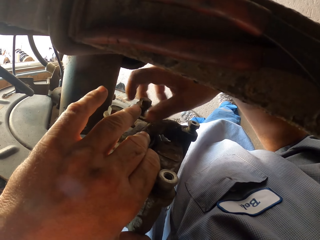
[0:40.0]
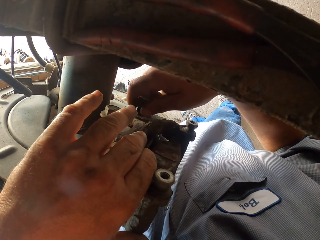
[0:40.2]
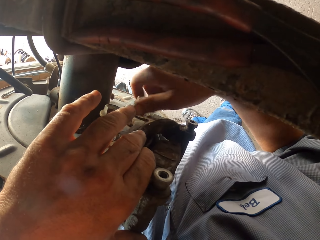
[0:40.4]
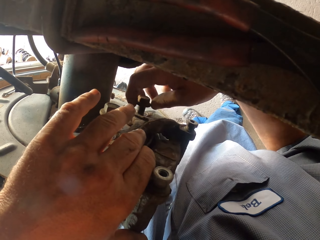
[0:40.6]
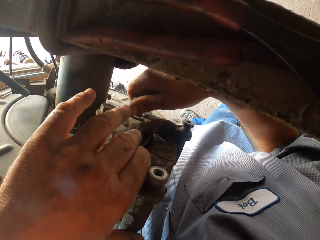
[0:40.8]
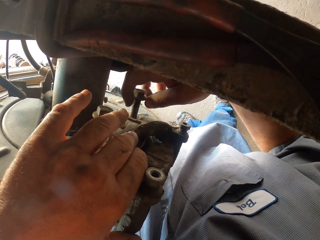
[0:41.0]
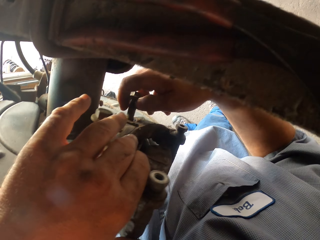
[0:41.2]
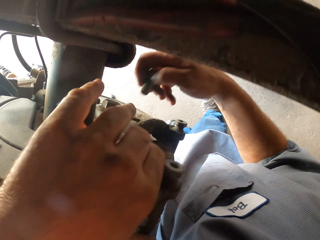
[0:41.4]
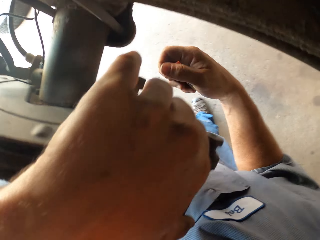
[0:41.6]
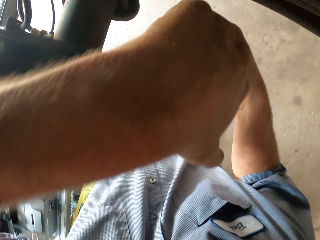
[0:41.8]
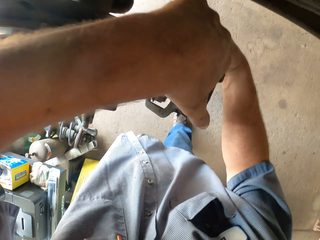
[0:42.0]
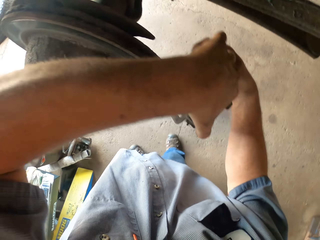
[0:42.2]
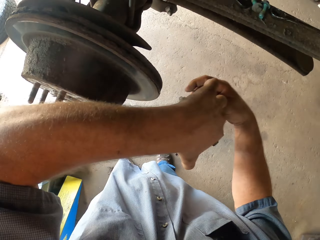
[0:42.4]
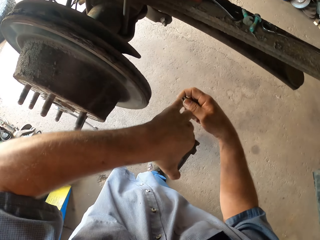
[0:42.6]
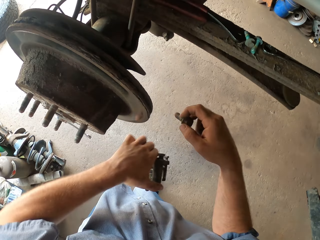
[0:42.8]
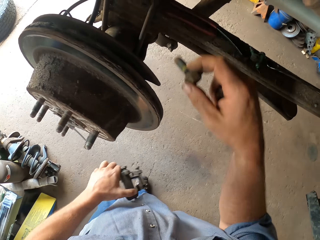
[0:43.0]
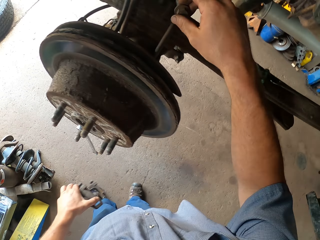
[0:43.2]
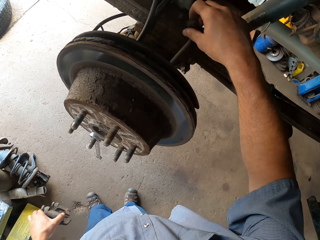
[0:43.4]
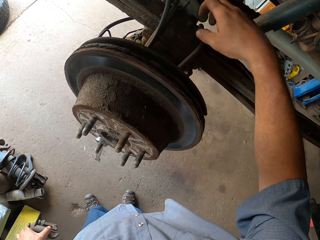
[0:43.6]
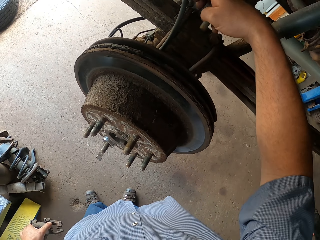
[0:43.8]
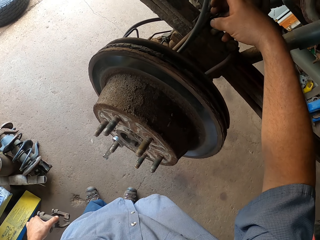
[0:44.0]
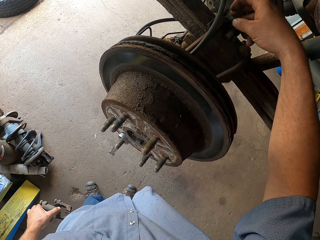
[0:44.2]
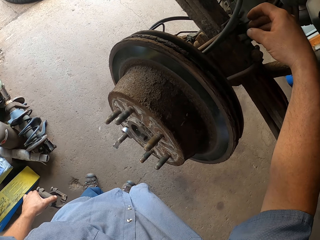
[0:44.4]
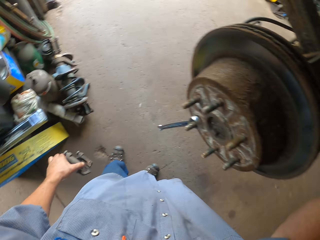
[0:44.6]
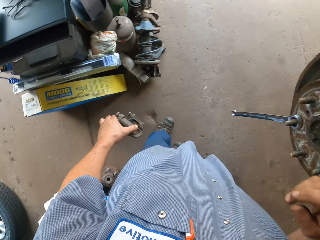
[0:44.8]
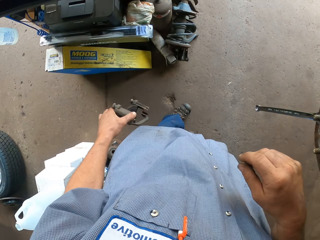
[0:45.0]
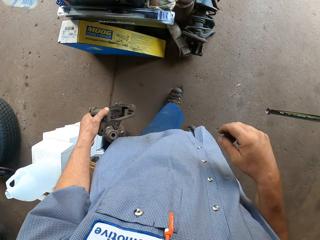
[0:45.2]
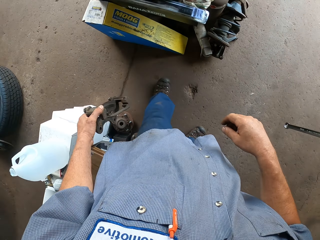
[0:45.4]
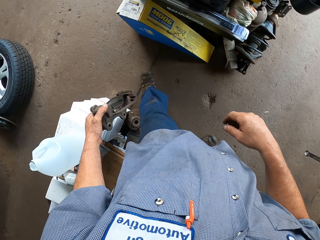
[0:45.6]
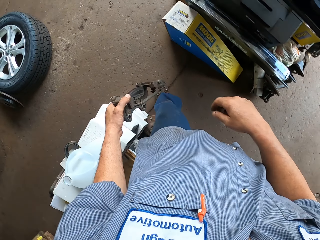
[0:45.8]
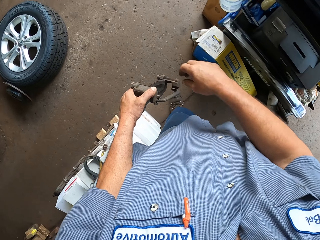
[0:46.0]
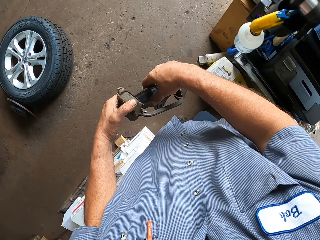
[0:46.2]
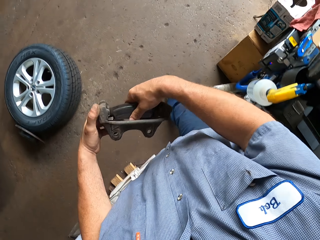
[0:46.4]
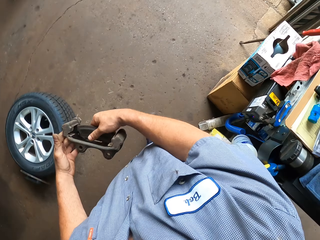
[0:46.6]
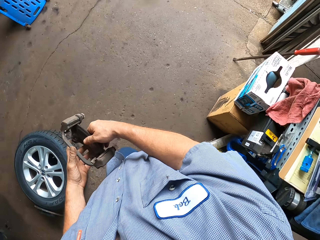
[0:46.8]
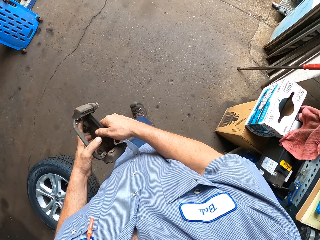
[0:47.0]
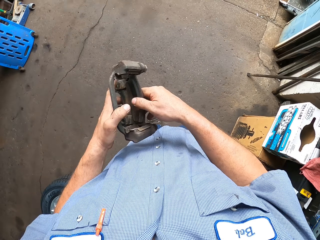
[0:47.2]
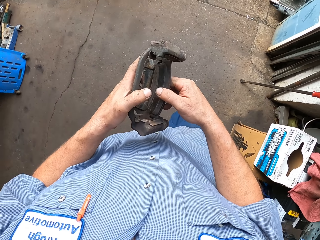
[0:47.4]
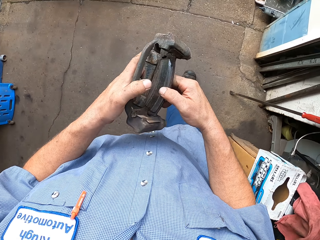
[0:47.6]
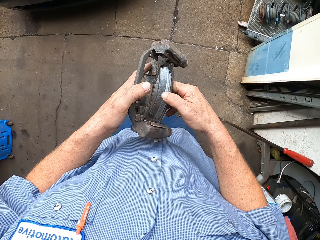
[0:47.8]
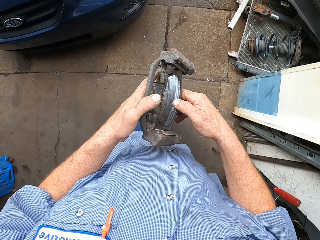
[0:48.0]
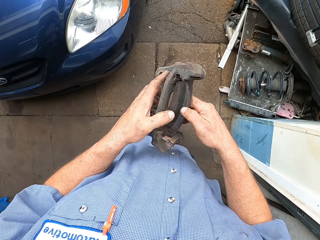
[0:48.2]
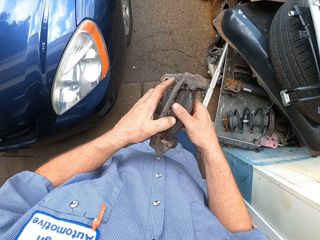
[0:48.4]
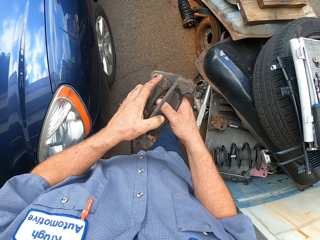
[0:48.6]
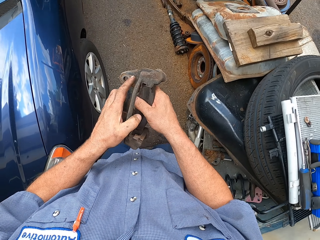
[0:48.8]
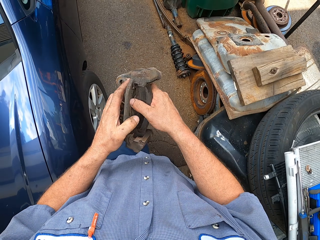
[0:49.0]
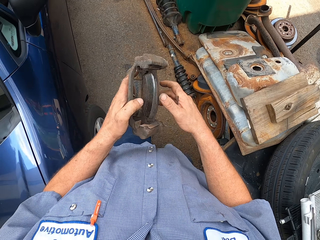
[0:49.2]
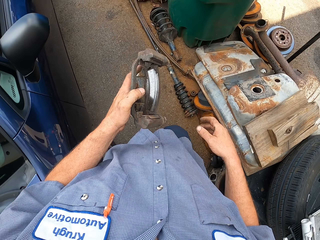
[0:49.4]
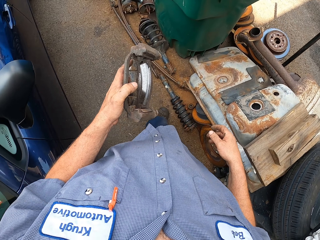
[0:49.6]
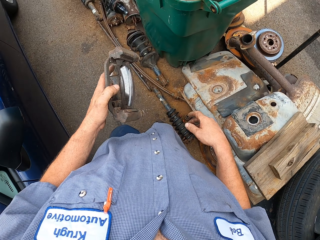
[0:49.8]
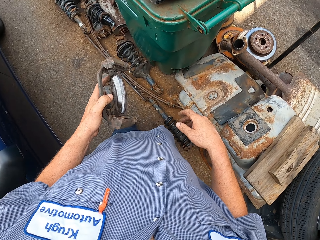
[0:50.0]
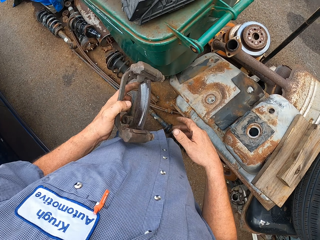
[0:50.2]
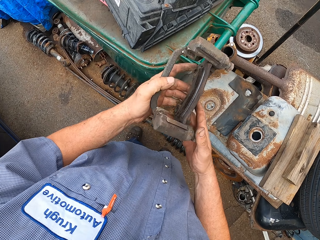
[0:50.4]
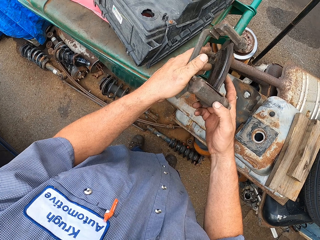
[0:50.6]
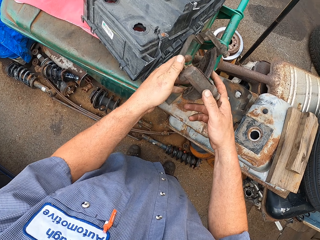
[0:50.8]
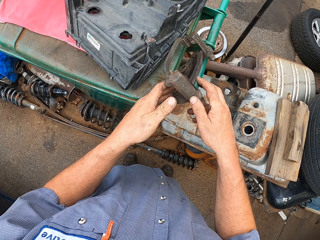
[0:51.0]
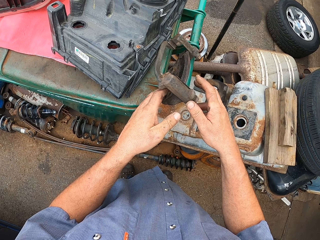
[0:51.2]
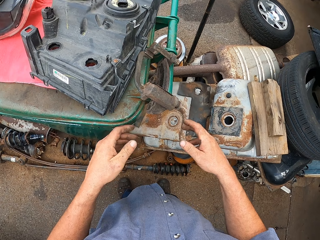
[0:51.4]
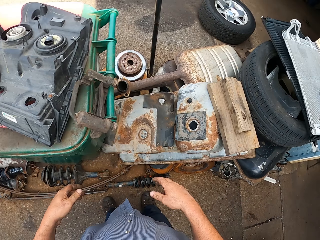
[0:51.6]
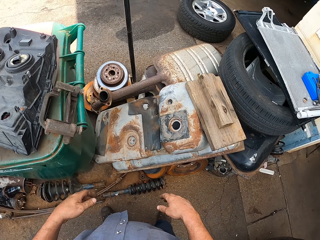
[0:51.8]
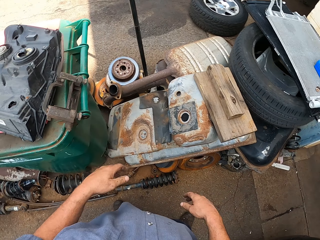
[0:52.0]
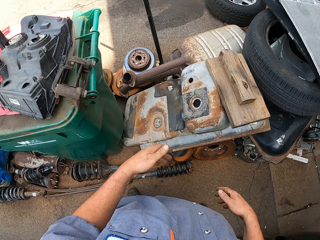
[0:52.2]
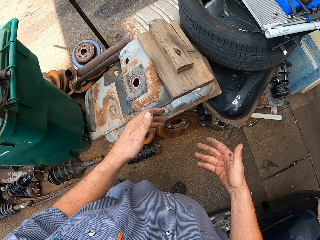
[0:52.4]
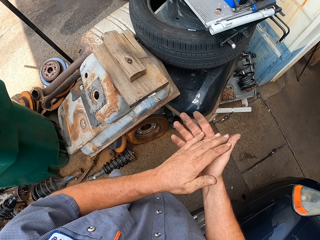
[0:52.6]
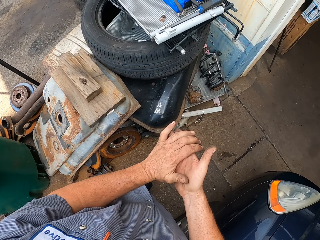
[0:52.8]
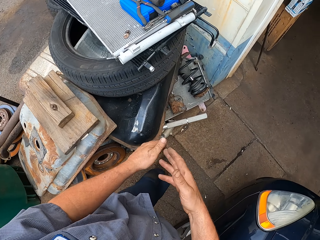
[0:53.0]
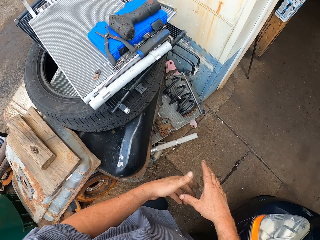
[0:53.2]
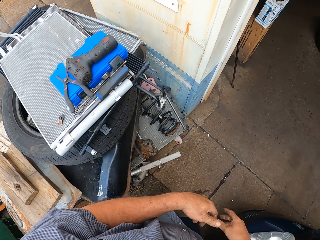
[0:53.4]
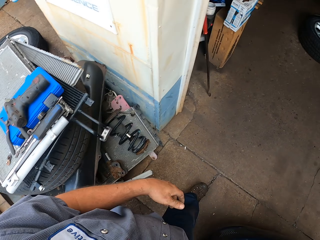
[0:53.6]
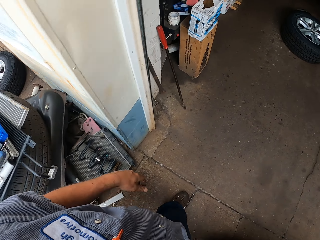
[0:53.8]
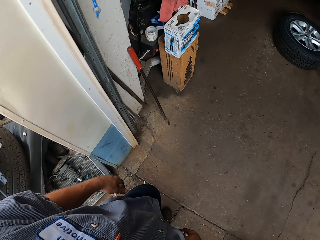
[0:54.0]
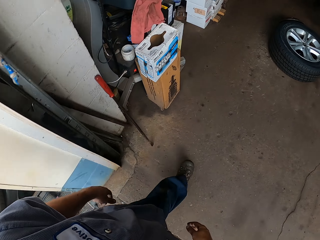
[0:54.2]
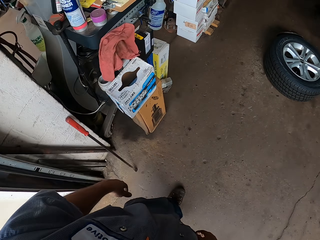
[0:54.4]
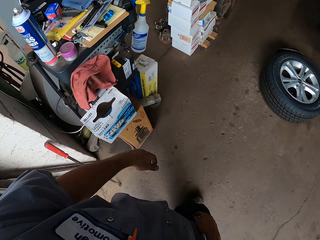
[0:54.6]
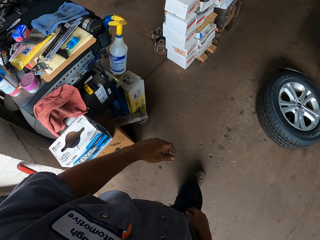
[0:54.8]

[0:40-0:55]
The camera wearer lifts the bolt. They lift the bolt again. They place the bolt on the wheel hub. They walk around. They lift something. They walk around. They lift the right hand. They lift an object. They place the object on top of a dustbin. They move both hands. They make a step. They lift both hands and rub both hands together. They walk around.

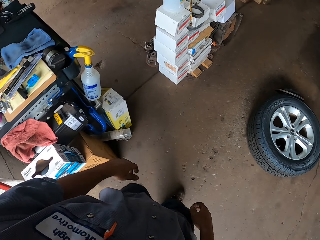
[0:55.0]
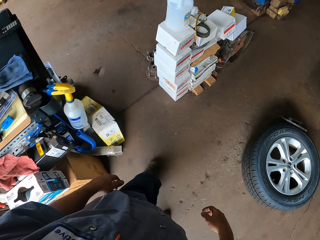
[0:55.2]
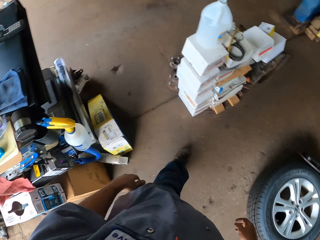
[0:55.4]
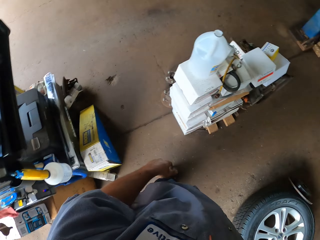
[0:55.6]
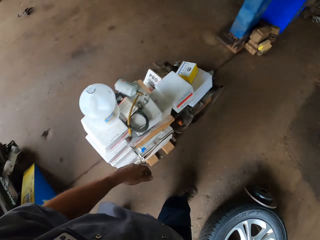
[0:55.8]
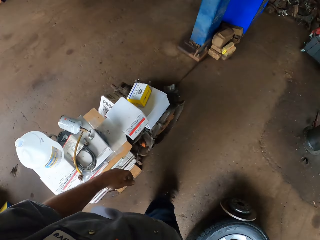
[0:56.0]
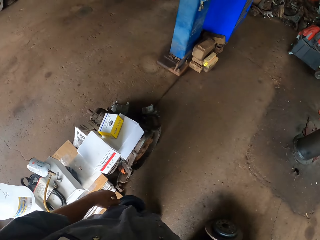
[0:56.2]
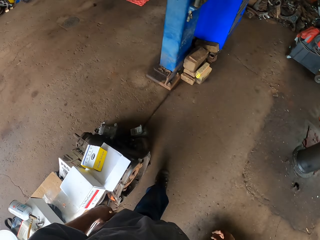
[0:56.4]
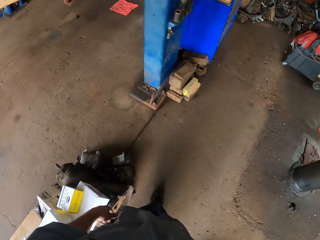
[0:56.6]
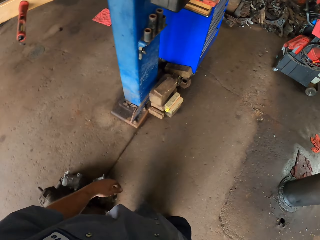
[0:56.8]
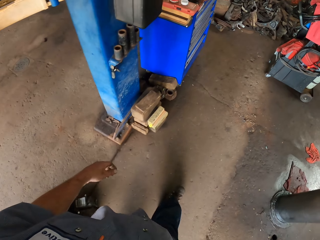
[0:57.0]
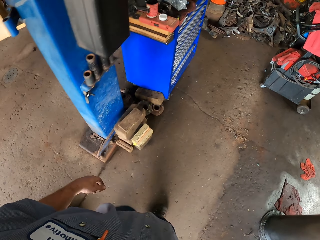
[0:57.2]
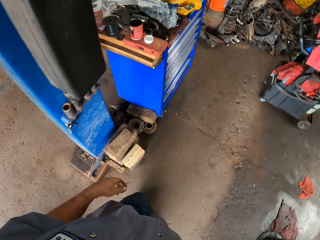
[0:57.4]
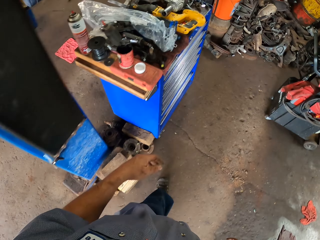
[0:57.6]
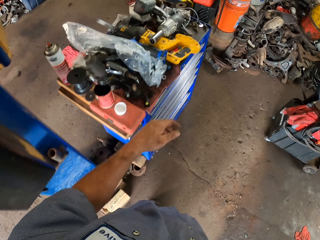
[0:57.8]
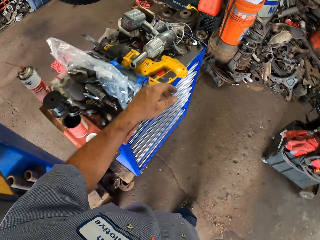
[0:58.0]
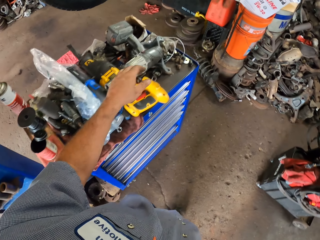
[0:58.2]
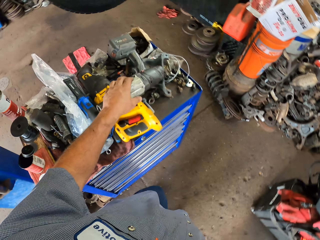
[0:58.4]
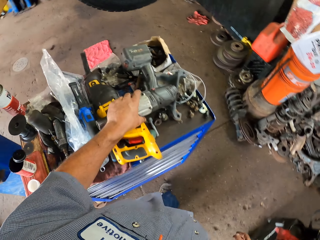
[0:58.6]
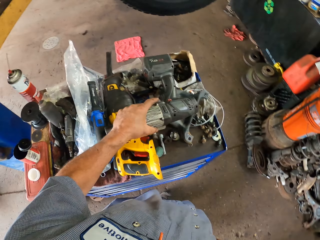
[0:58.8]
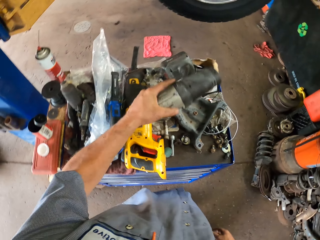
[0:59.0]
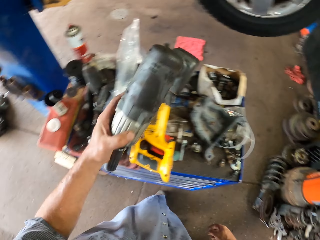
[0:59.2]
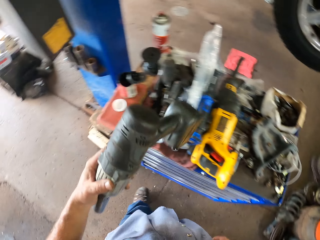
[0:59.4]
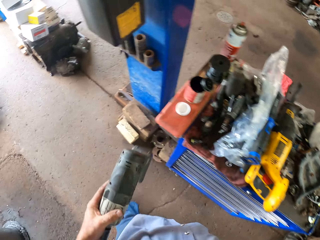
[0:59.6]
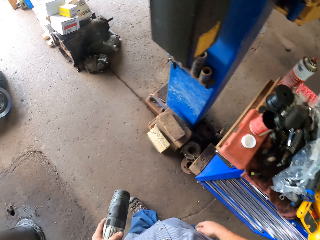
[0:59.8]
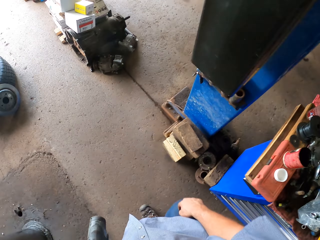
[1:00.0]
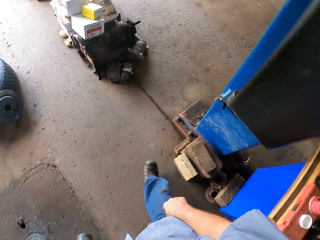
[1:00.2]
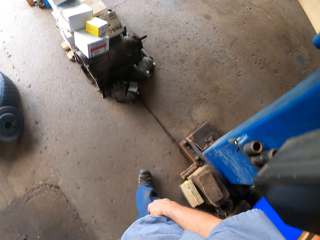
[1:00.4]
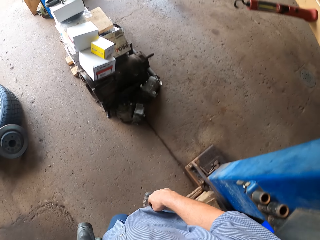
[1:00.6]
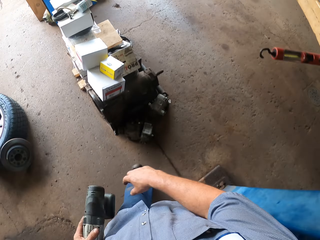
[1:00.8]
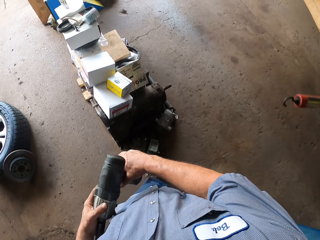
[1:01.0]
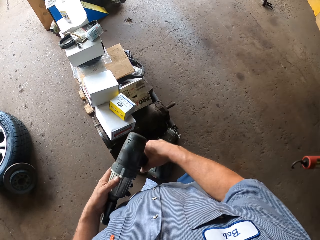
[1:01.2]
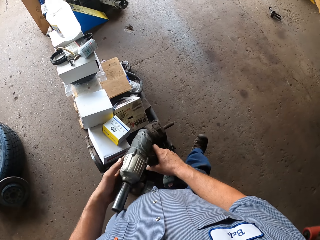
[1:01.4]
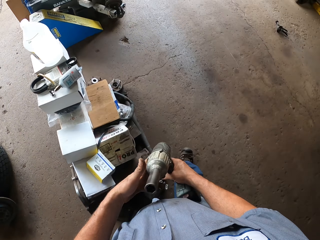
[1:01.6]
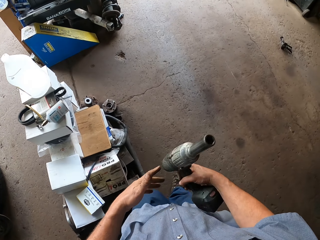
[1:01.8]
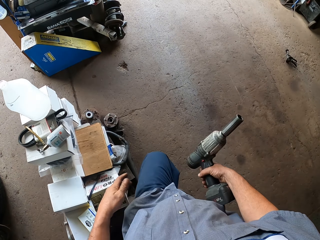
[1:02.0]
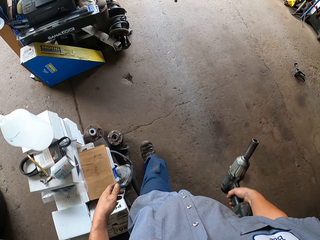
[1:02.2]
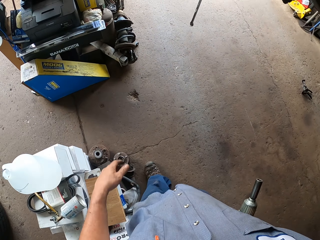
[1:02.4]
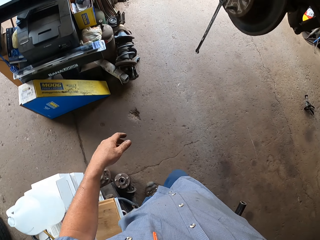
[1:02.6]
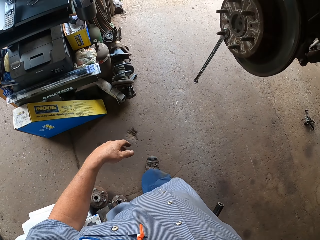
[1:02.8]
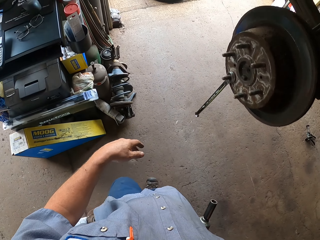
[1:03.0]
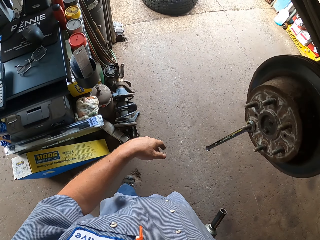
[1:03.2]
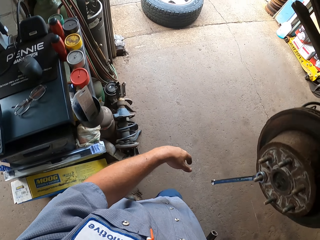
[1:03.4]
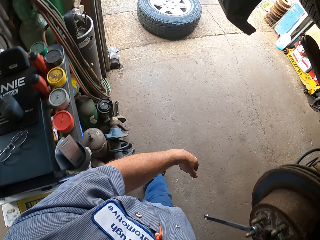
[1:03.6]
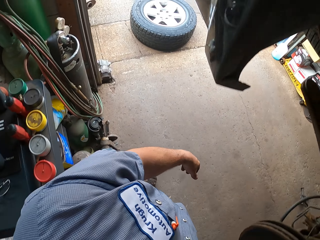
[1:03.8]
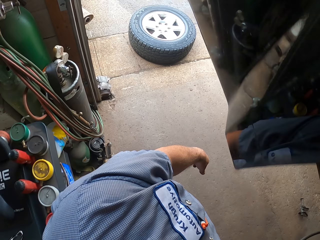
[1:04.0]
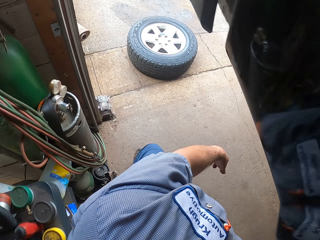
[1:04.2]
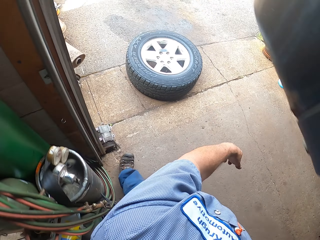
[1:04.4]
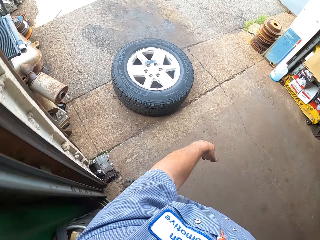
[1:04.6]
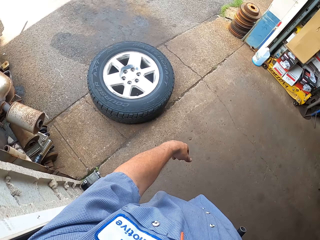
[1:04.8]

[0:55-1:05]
The camera wearer lifts the left hand. They pick up an impact driver. They walk around. They transfer the impact driver to the right hand. They walk around.
